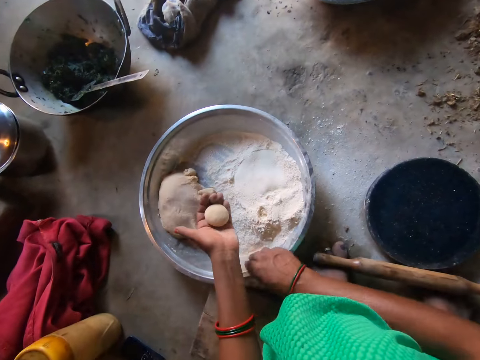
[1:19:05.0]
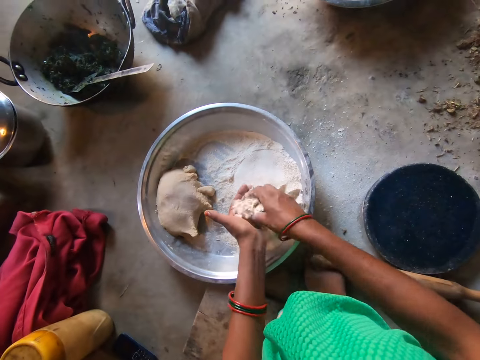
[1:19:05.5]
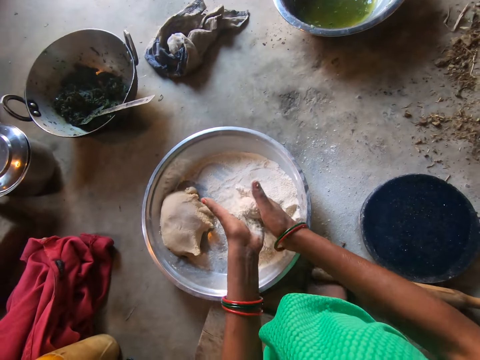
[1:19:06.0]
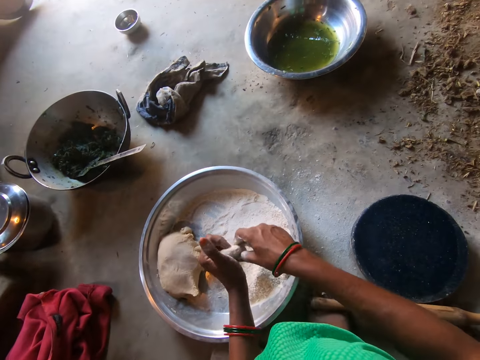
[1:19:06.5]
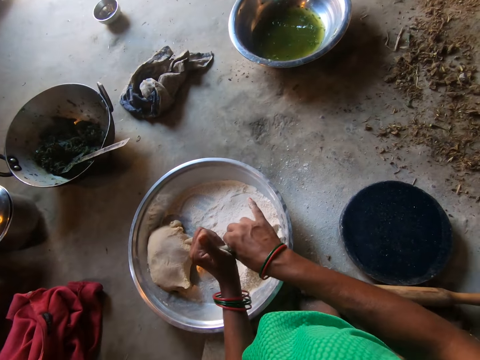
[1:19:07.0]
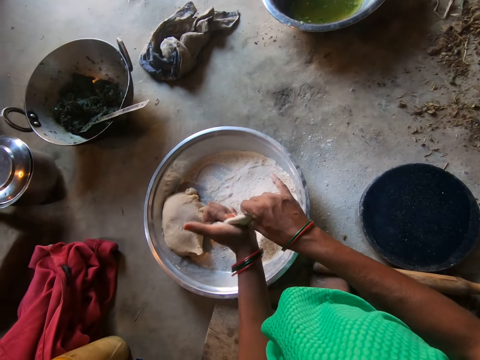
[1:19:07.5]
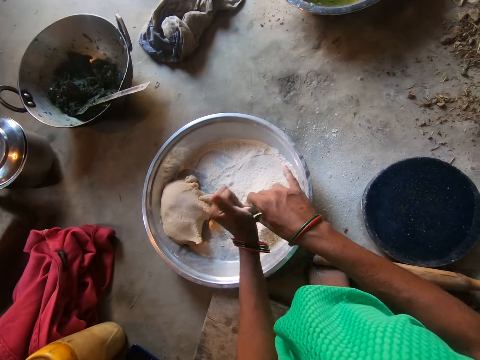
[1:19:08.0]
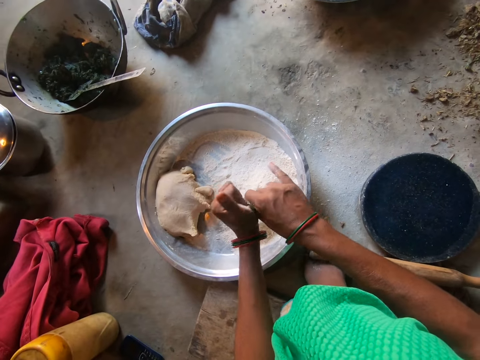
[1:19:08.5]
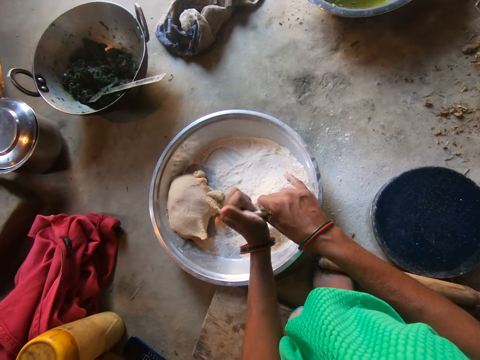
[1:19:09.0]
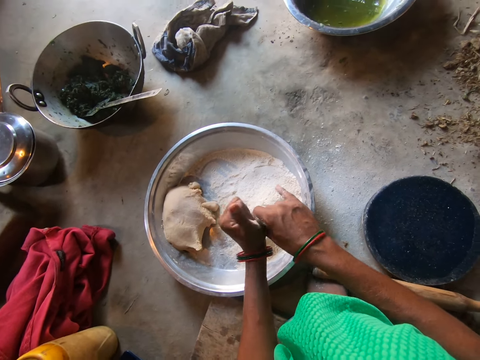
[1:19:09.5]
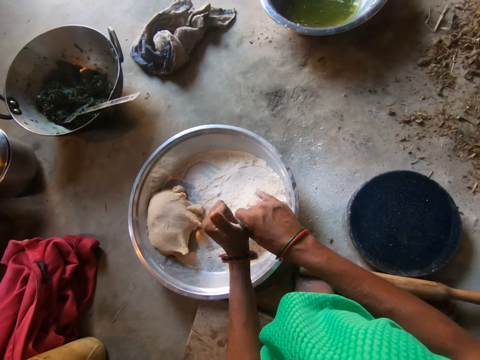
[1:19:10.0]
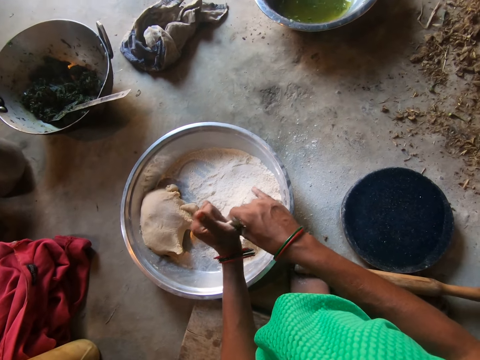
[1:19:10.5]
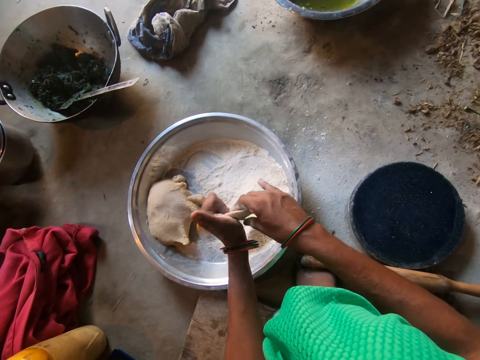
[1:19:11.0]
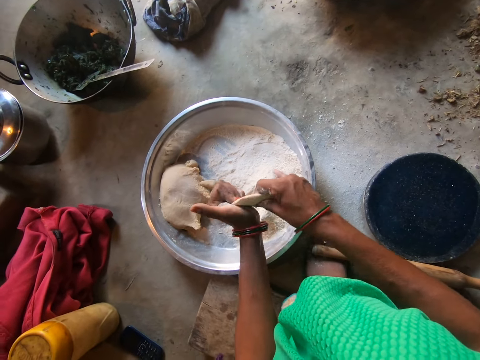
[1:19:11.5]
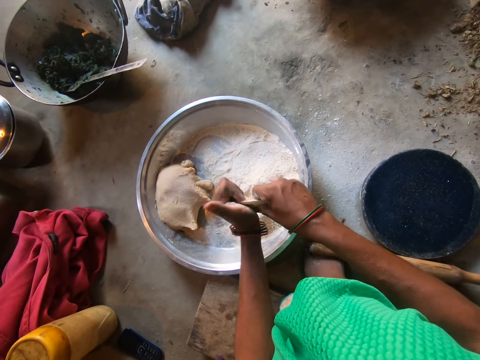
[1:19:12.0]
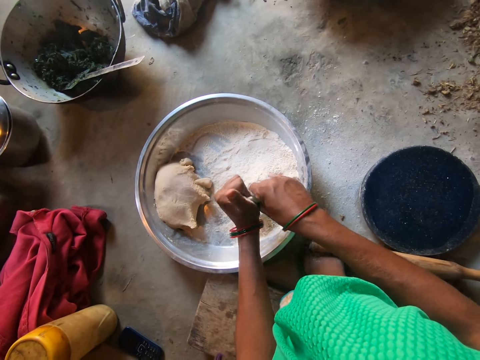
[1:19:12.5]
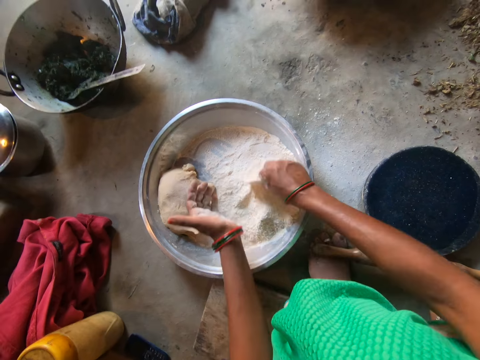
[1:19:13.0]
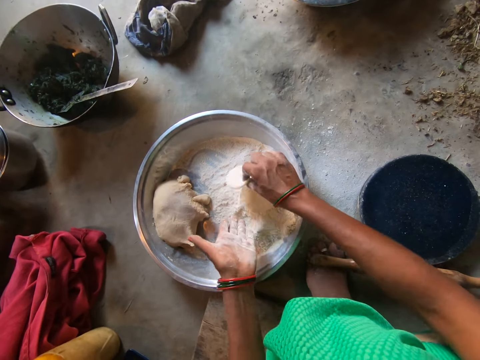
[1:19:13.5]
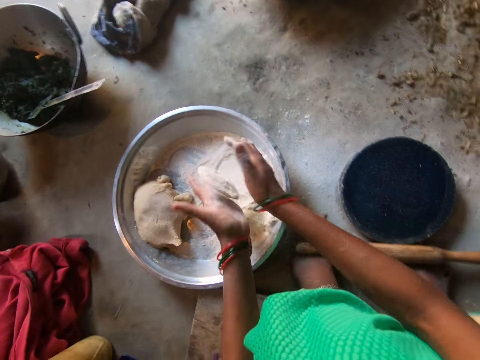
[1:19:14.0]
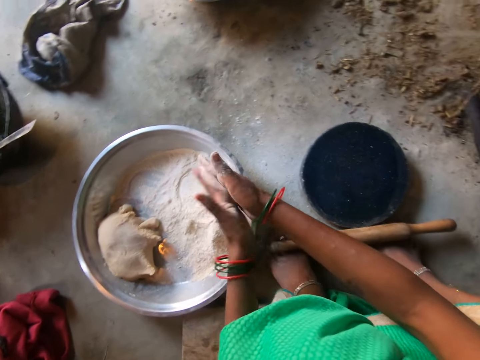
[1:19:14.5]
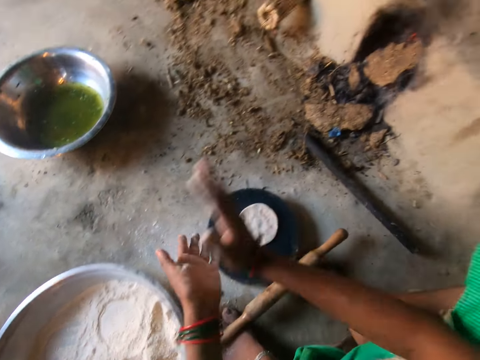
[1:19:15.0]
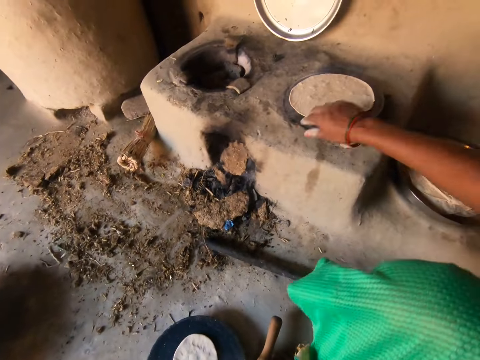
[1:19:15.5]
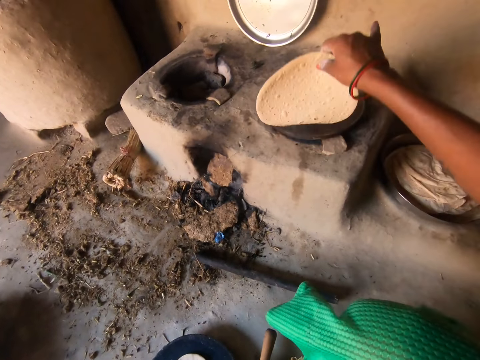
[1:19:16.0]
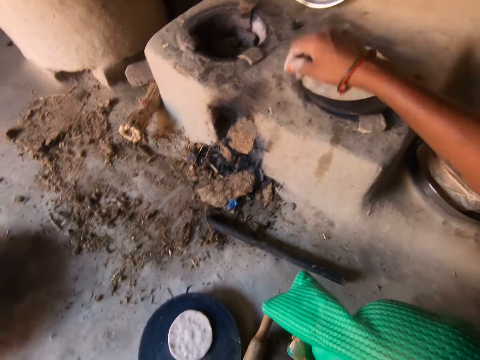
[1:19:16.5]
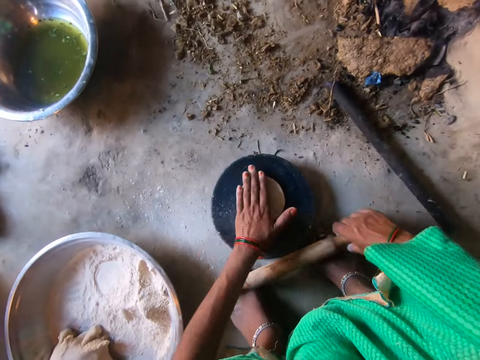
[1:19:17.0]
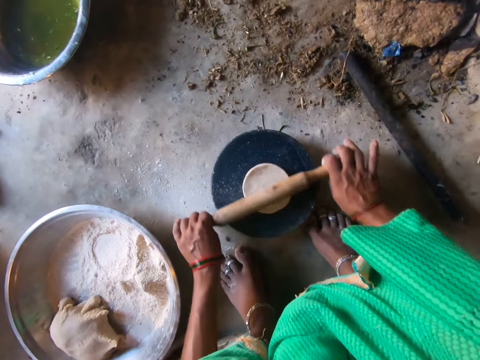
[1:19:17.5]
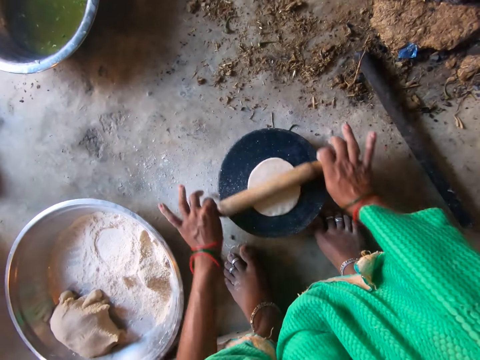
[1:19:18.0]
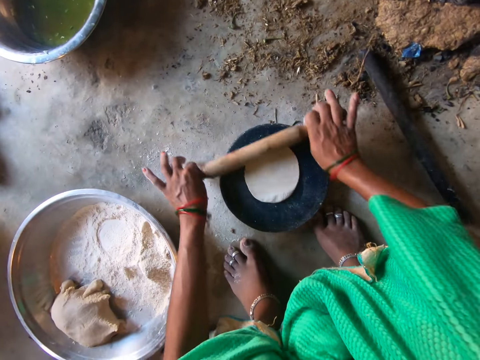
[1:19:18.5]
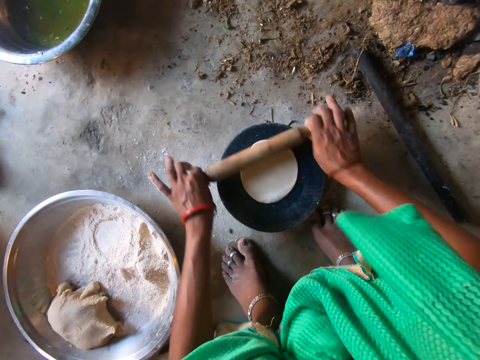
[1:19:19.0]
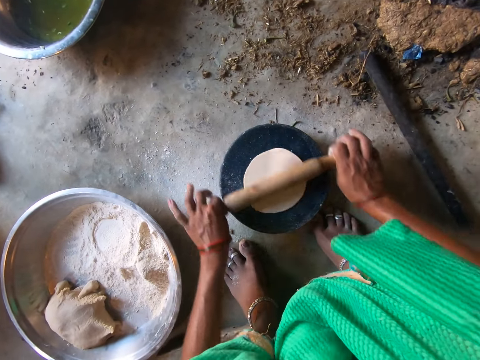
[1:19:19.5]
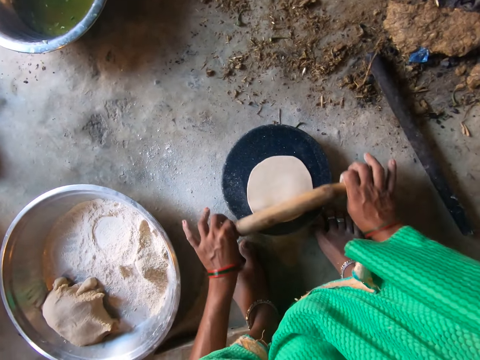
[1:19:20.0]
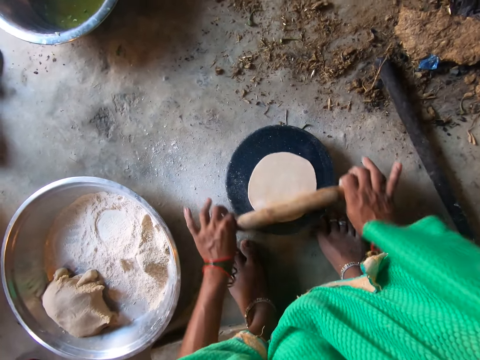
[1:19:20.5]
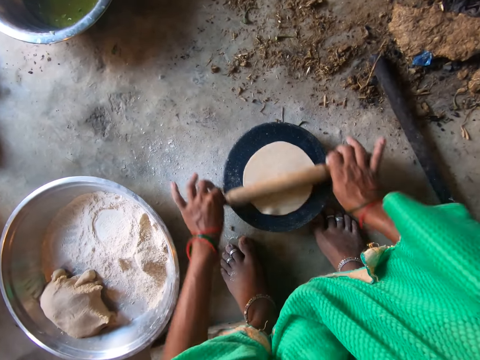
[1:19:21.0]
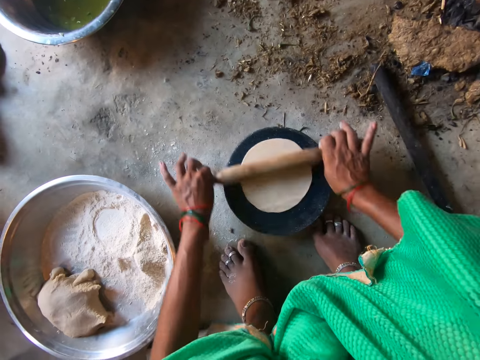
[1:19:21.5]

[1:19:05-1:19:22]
The camera wearer sprinkles flour on the dough with her right hand. She shapes the dough with both hands. She rolls the dough round. She places the dough in the flour on the tray with her right hand. She dusts the flour from the dough with both hands. She kneads the dough. She puts the dough on the board with both hands. She flips the dough on the griddle with her right hand. She flattens the dough on the board with the rolling pin in both hands.

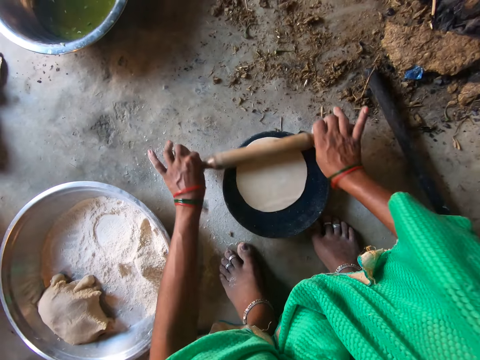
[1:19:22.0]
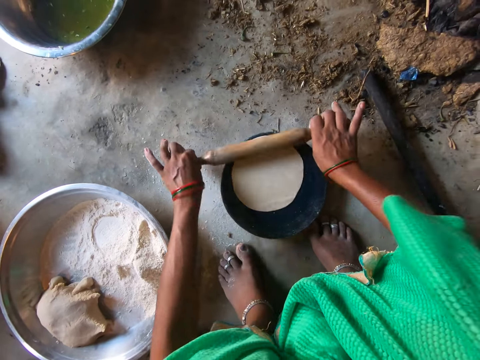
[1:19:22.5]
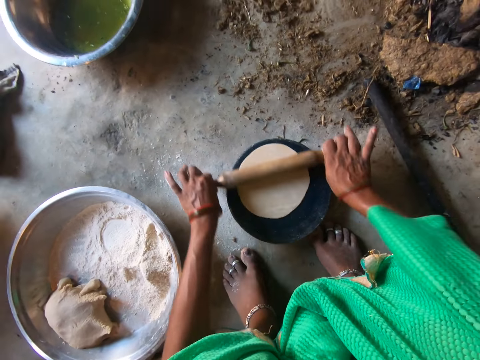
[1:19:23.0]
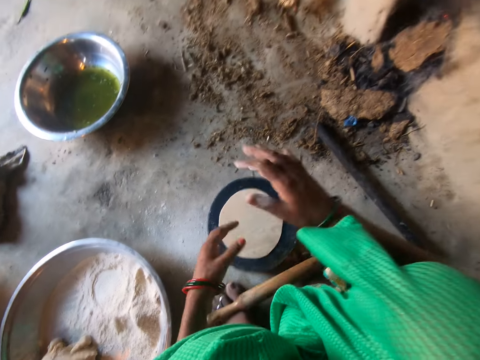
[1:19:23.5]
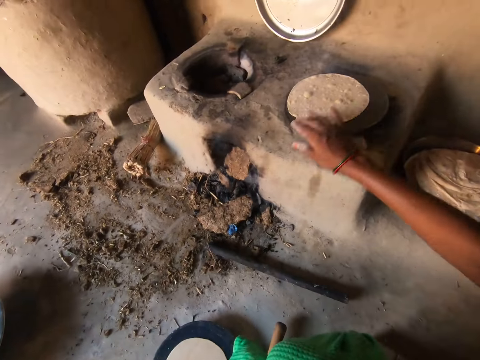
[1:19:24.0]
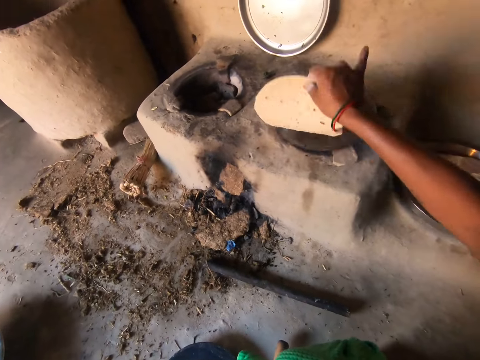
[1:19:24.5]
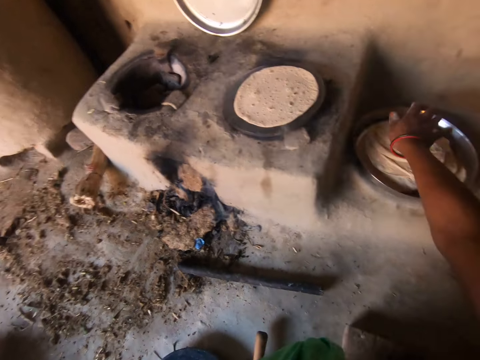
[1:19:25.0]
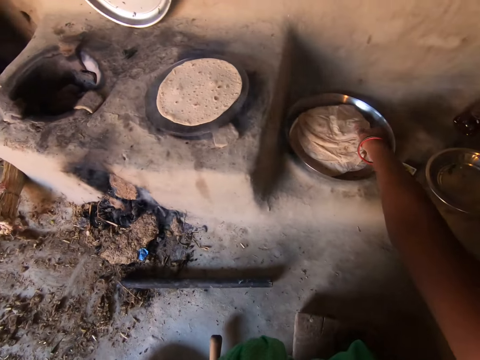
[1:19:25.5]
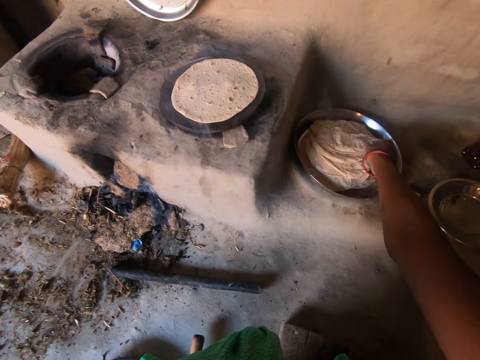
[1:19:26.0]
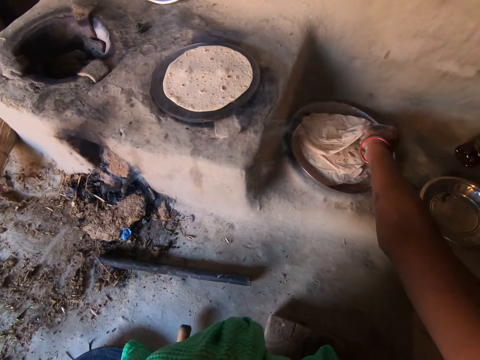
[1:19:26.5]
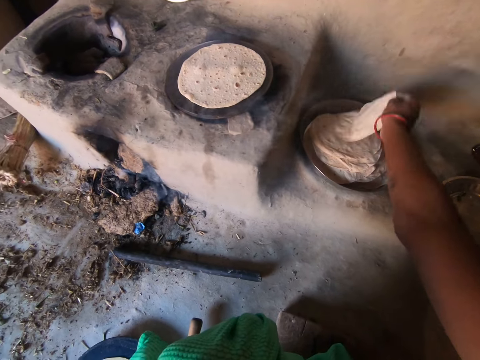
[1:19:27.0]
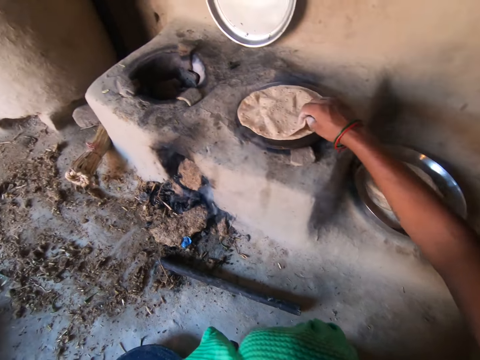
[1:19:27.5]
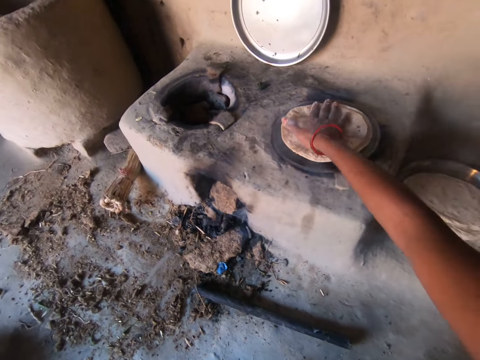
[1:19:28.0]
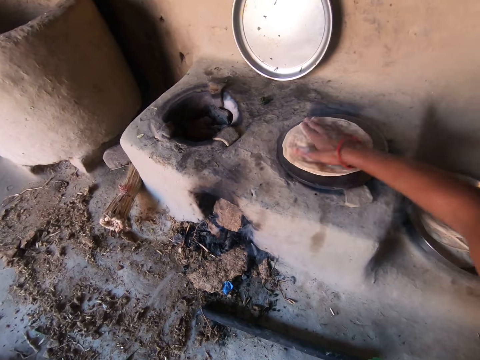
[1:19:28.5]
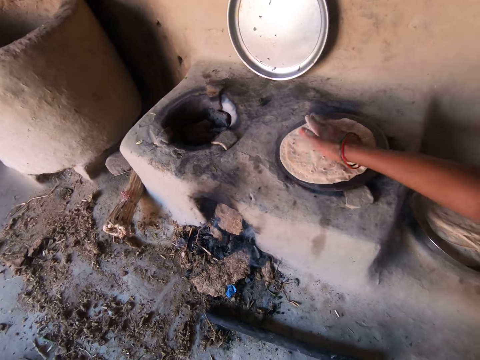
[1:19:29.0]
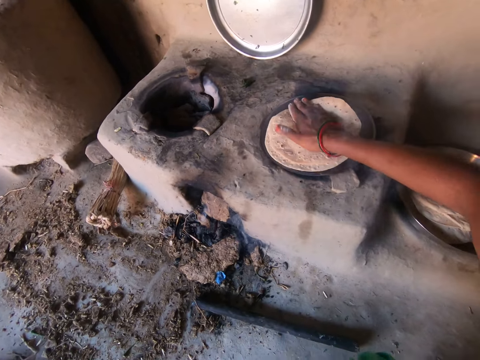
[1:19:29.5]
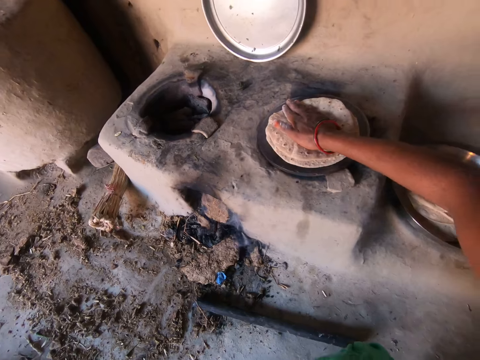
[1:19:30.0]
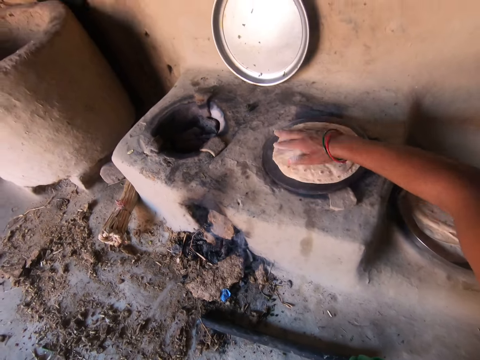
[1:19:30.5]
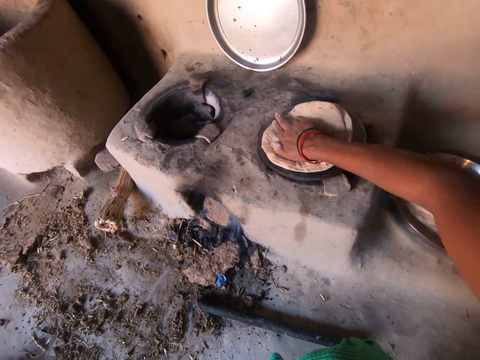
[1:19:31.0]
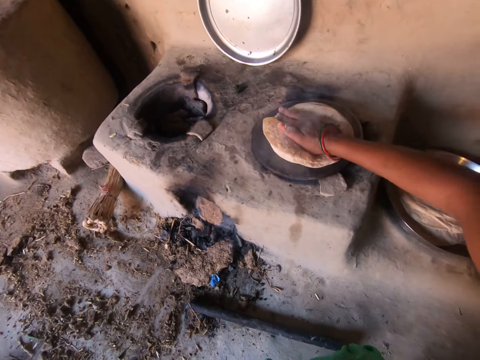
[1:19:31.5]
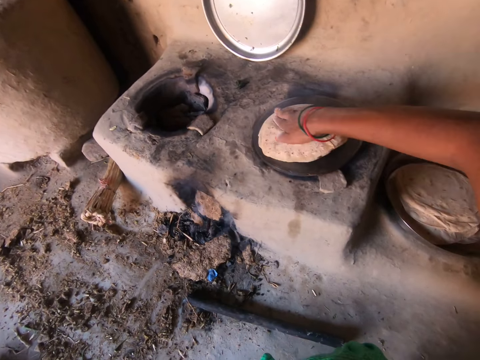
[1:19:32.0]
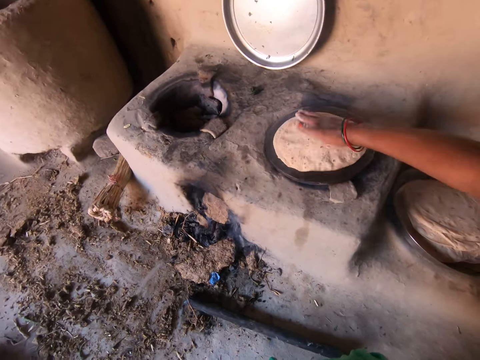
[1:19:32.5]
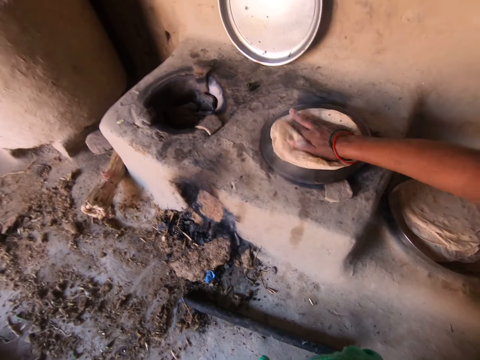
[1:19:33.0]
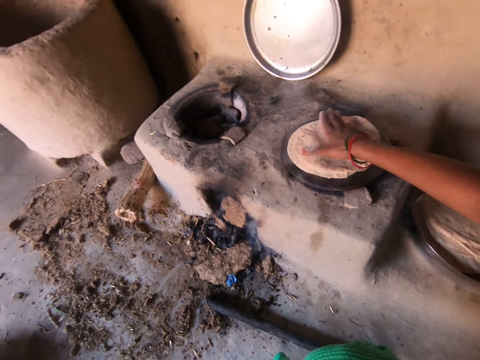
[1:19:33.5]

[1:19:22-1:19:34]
The camera wearer flips the dough on the griddle with her right hand. She moves a flat bread from the tray to the griddle with her right hand. She turns the flat bread on the griddle with her right hand.
